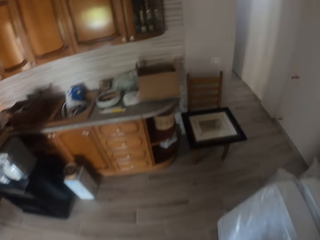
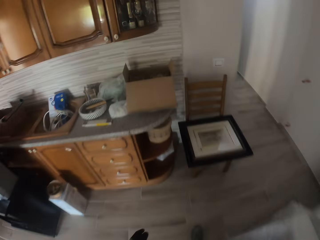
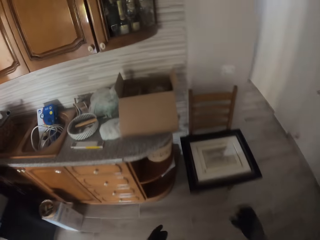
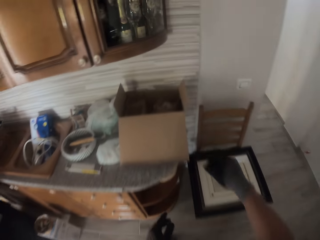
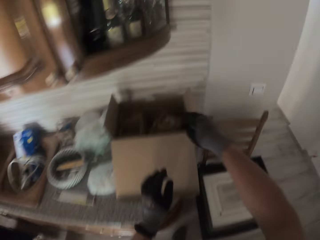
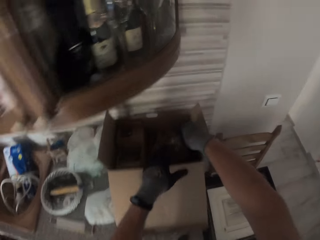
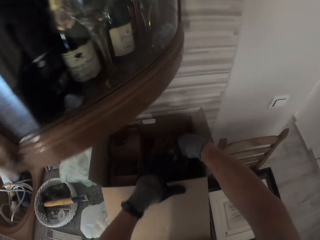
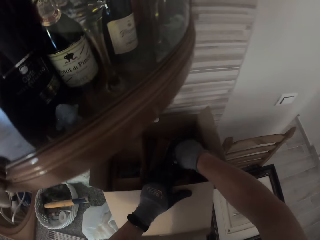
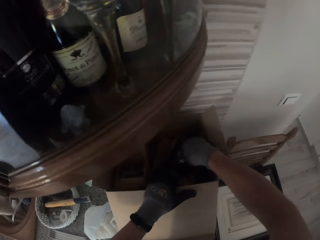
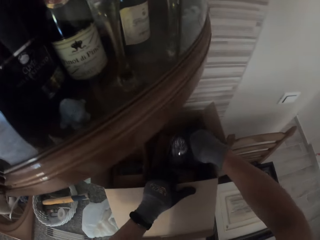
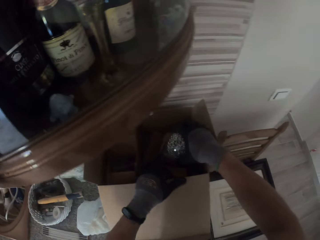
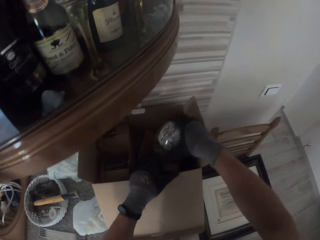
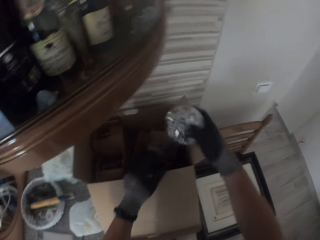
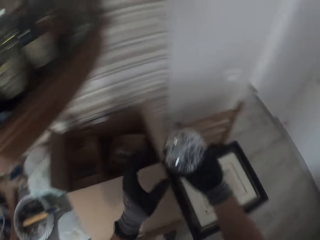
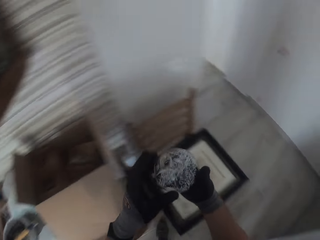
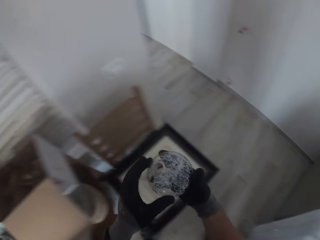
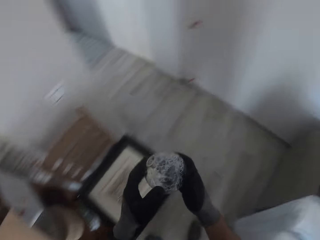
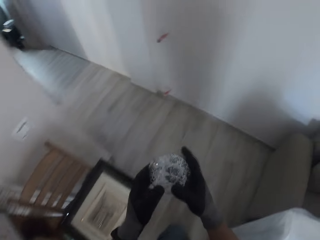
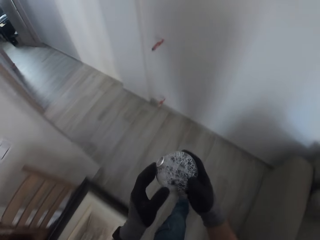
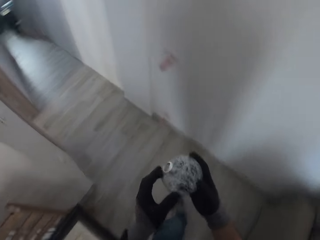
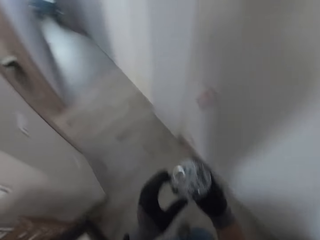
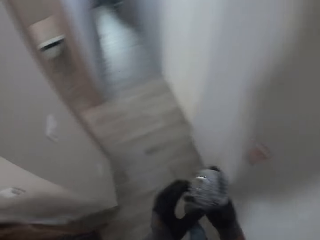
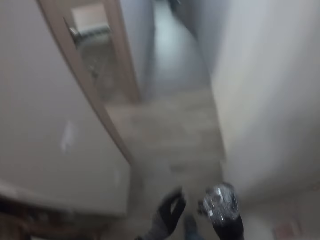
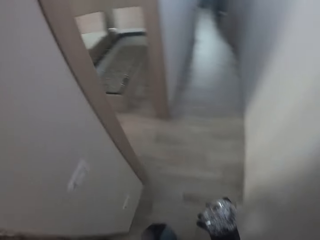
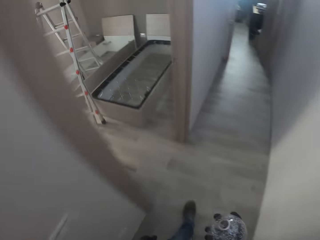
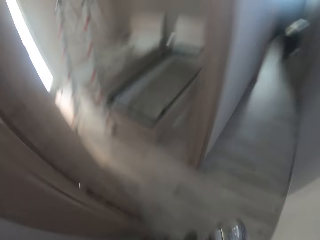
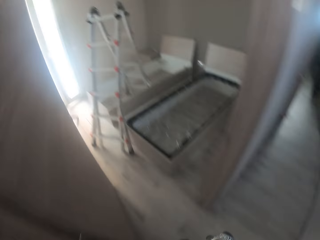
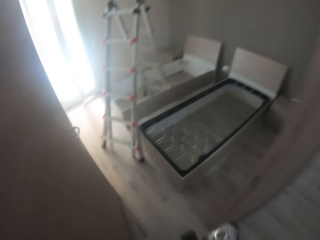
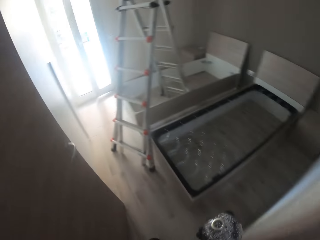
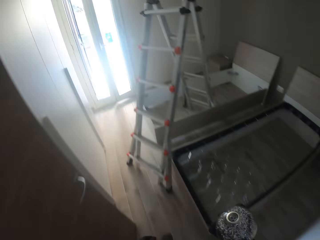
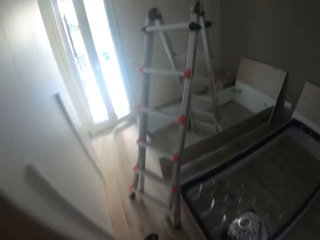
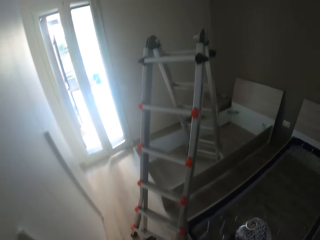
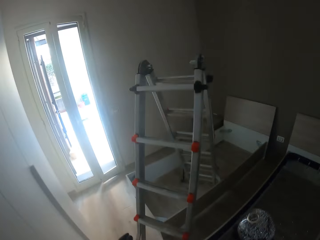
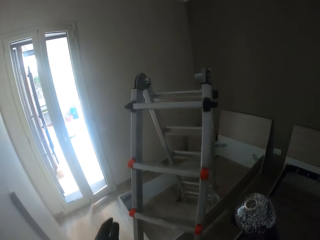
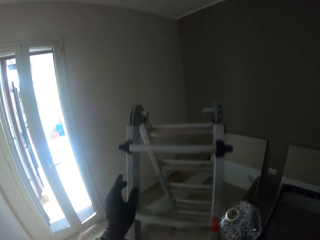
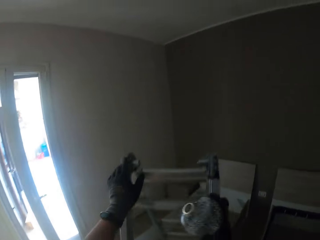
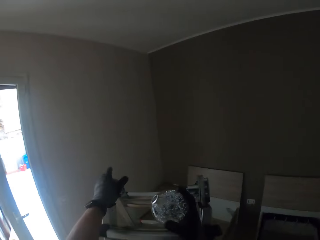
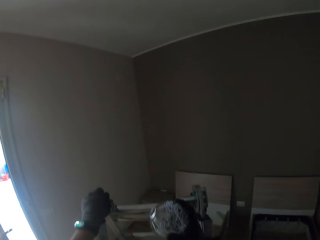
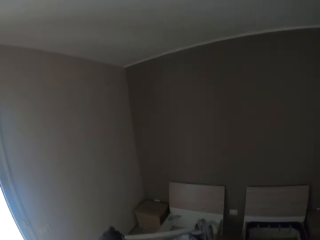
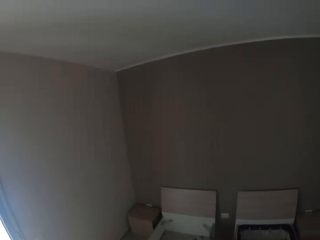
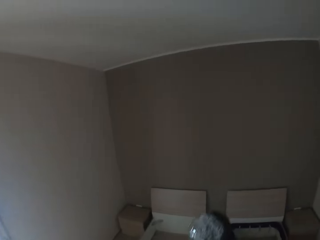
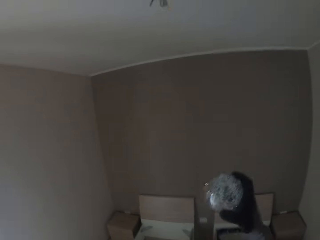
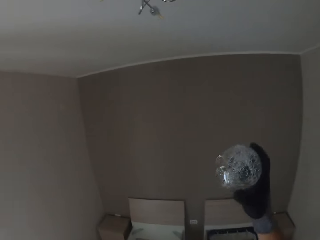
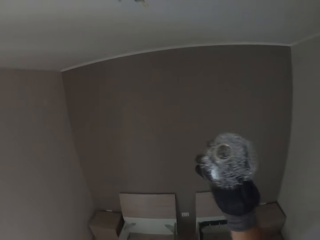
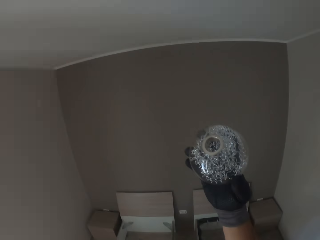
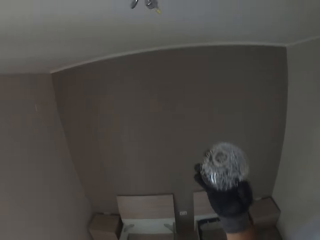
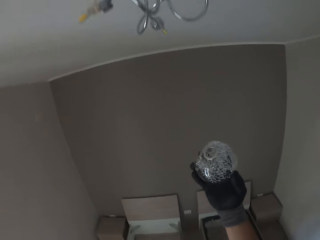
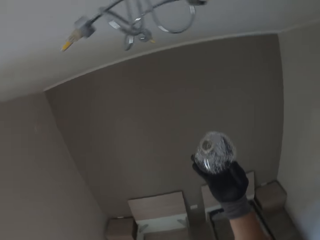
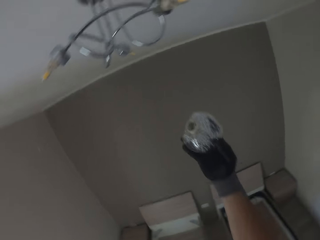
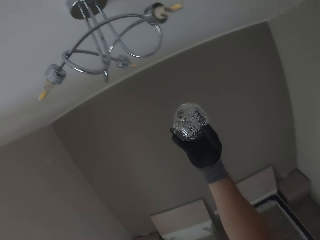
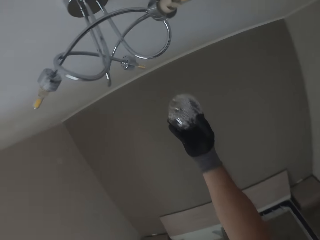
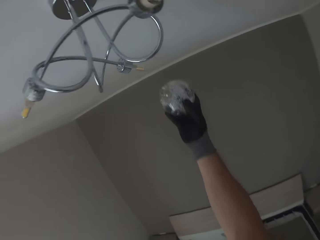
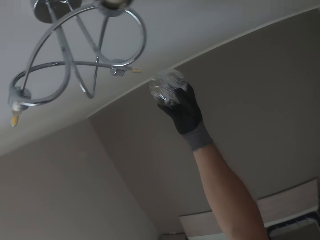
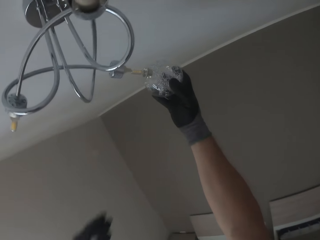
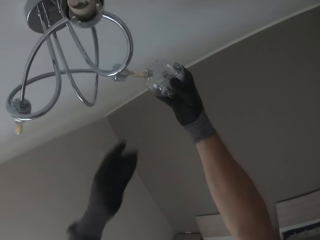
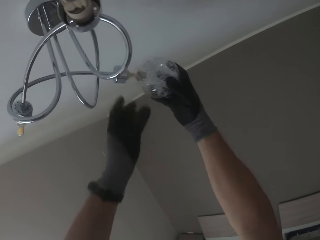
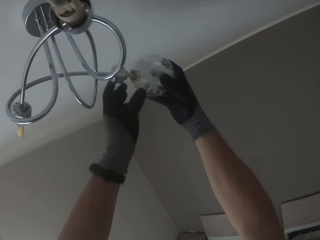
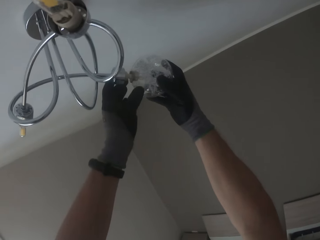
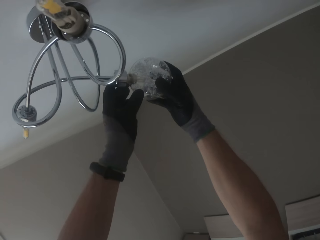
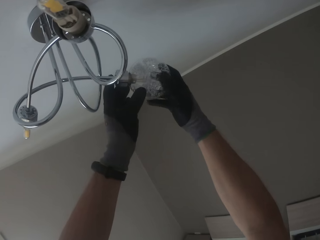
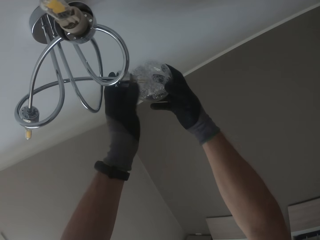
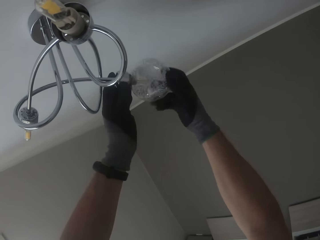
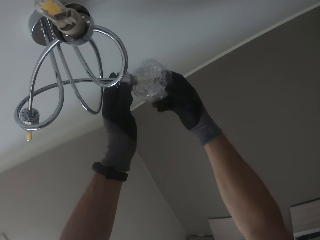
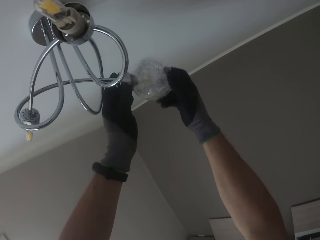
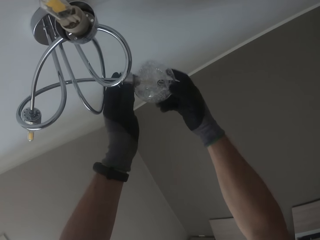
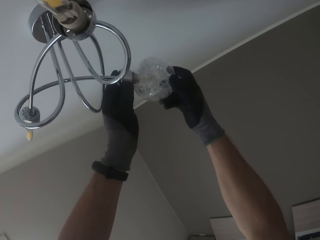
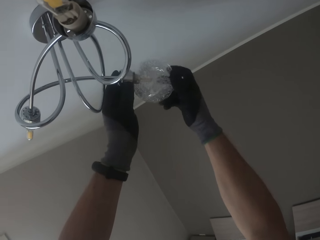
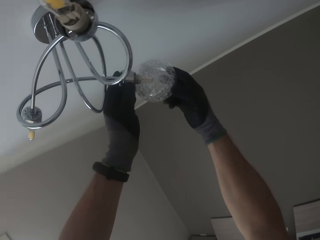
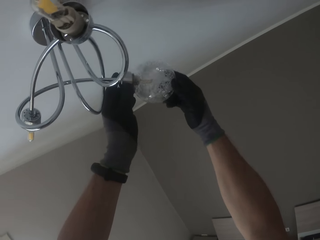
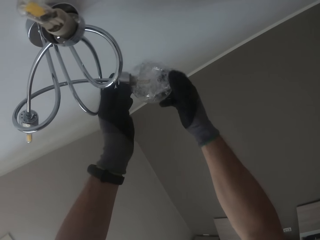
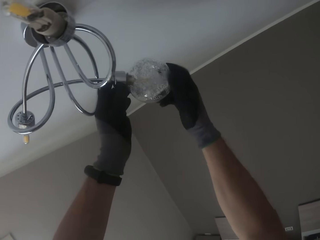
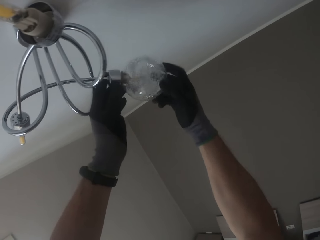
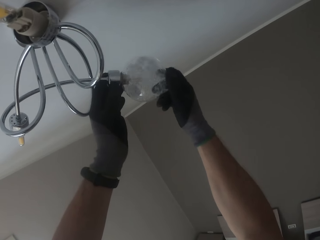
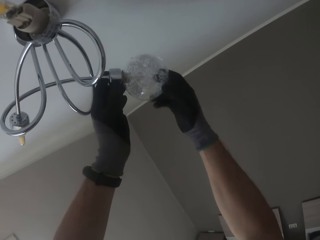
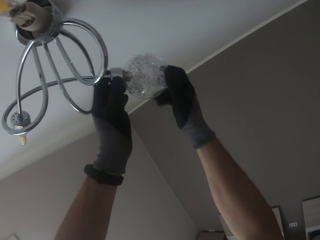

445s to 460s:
The camera wearer walks around the house. He holds the carton with his gloved left hand. He picks out a light bulb cap or glass cover from the carton with his gloved right hand. He holds the light bulb cap with both gloved hands. He walks into the room. He climbs the ladder. He screws the light bulb cap in his gloved right hand into the lampholder or sconce on the ceiling. He holds the lampholder on the ceiling with his gloved left hand.

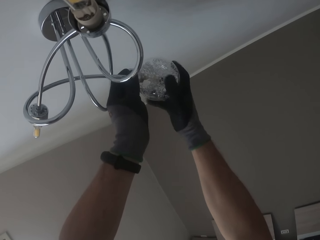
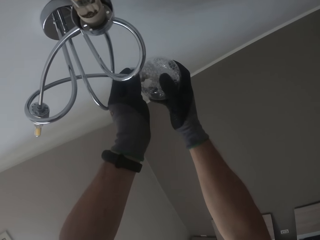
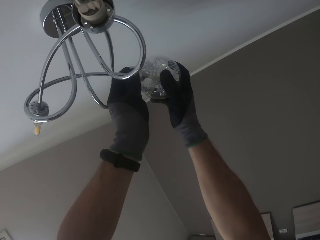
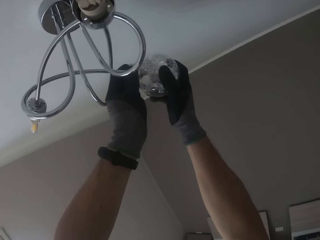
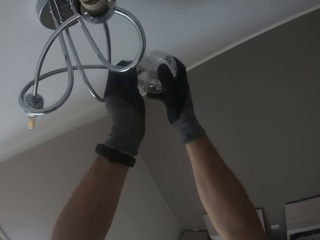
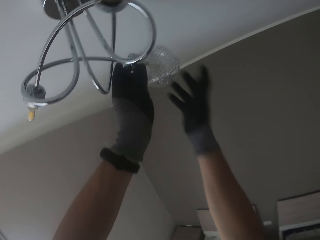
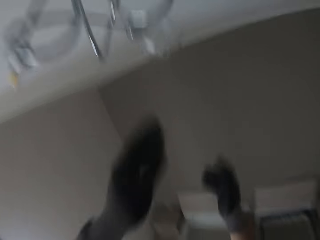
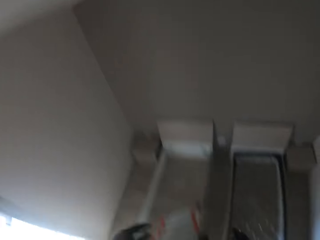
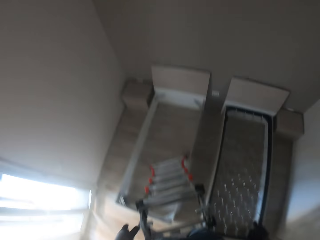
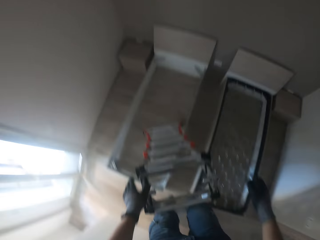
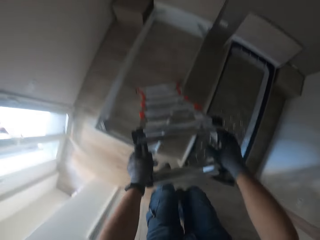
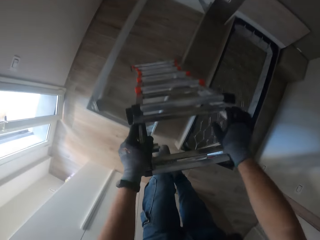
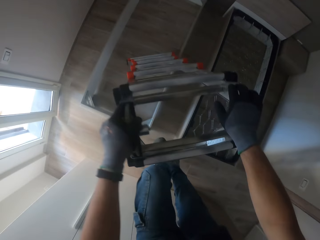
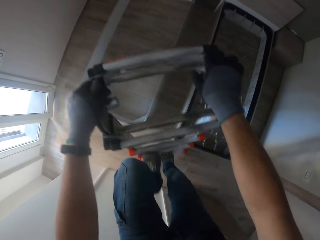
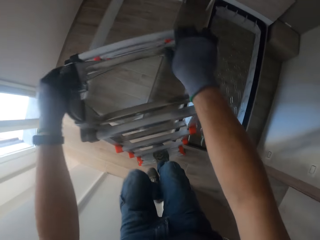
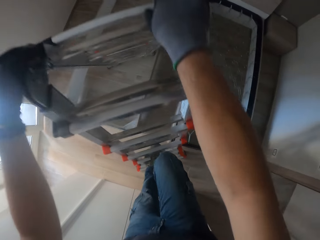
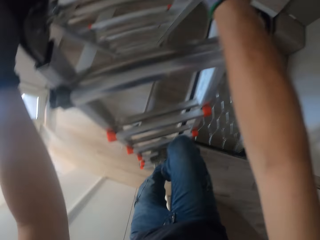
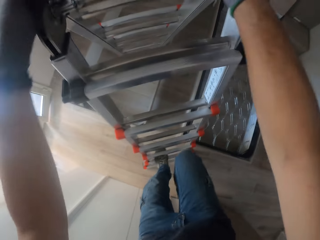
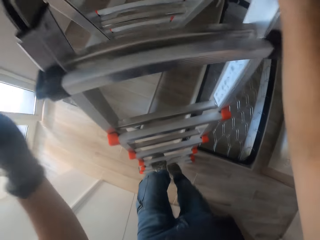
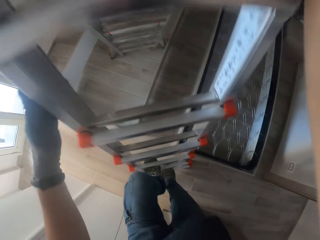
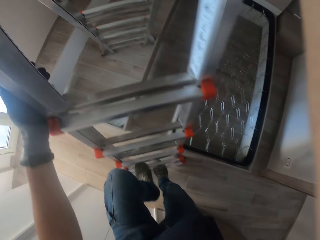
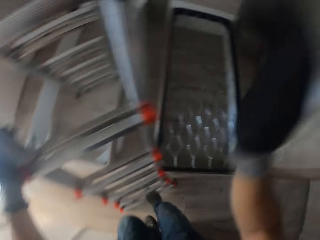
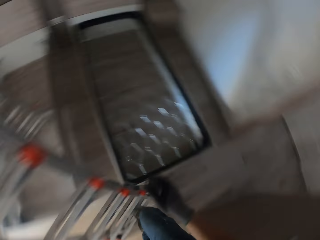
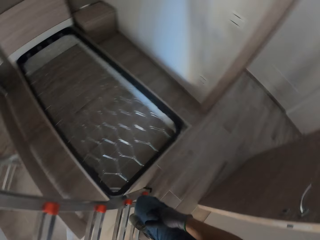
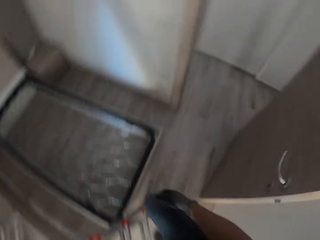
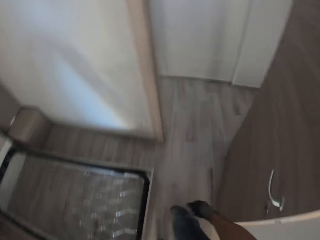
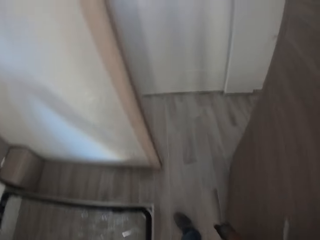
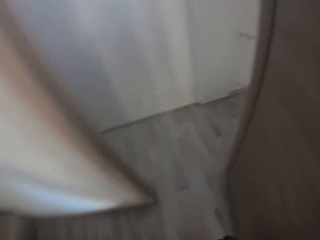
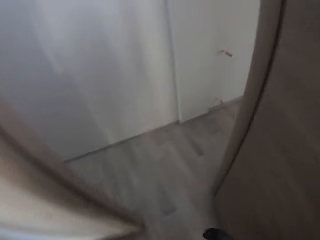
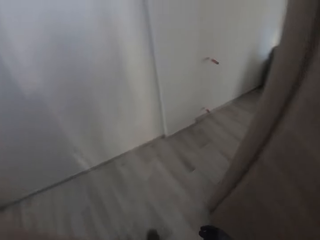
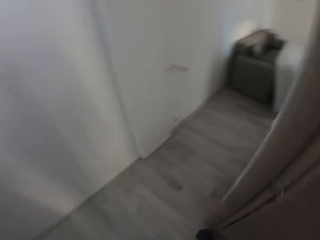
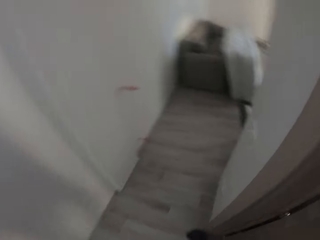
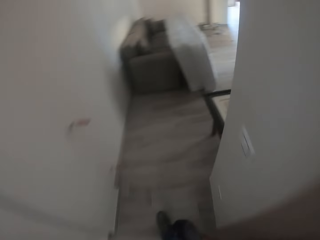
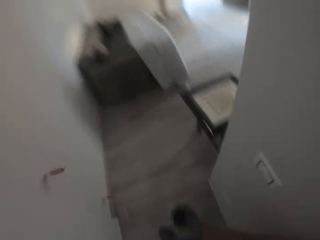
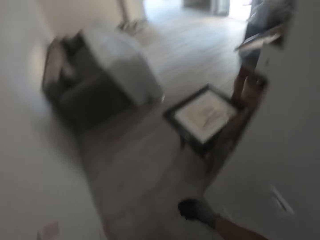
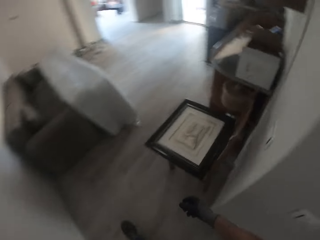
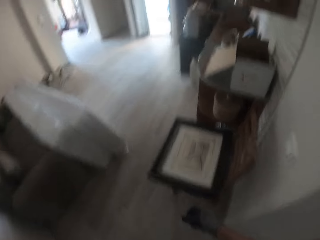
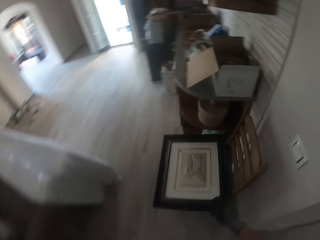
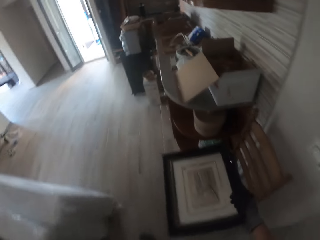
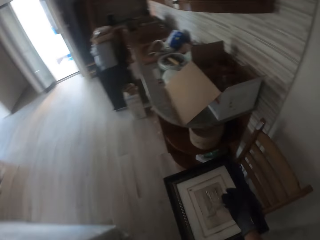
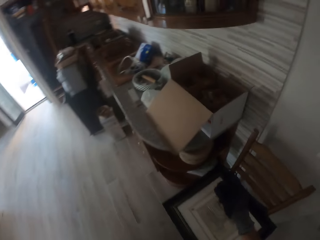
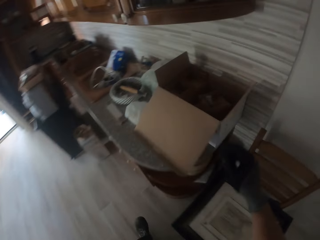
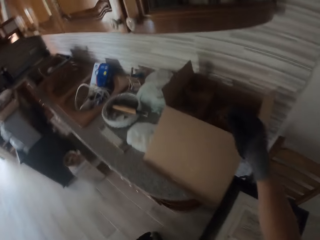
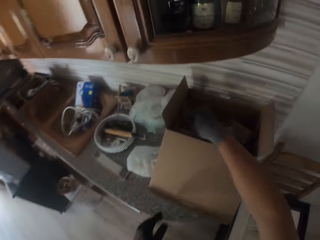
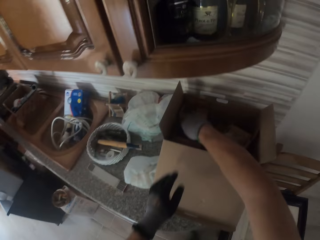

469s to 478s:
The camera wearer fits a glass cover on a sconce. They come down the ladder. They walk out of the room.
